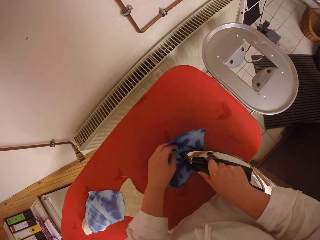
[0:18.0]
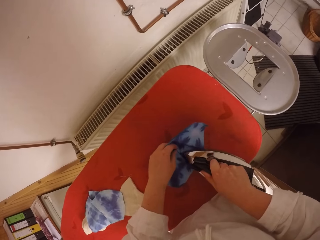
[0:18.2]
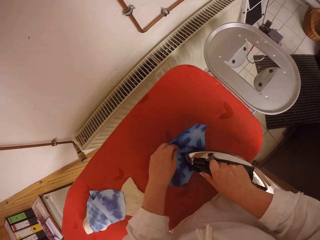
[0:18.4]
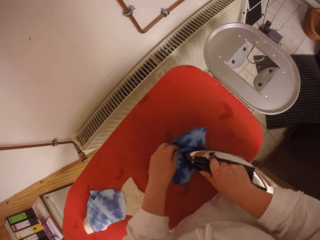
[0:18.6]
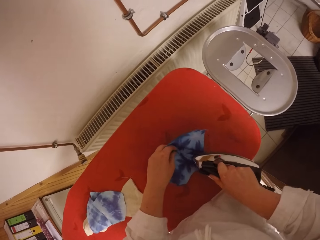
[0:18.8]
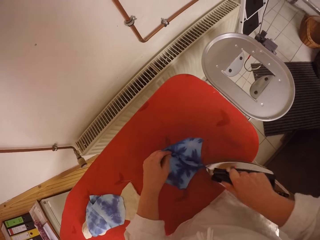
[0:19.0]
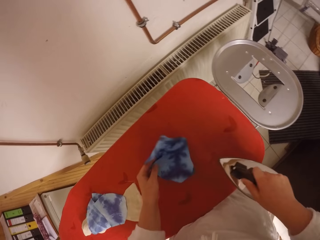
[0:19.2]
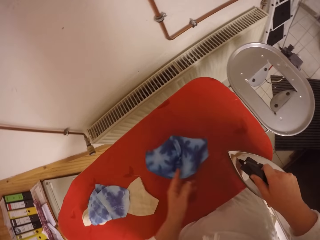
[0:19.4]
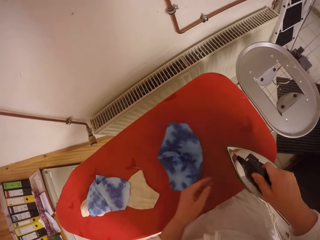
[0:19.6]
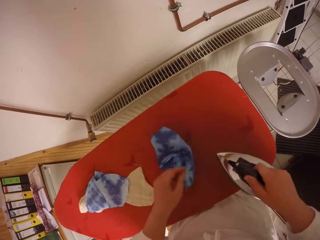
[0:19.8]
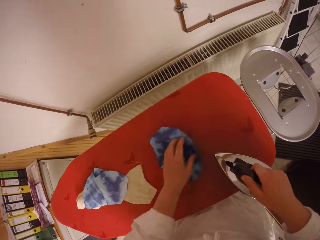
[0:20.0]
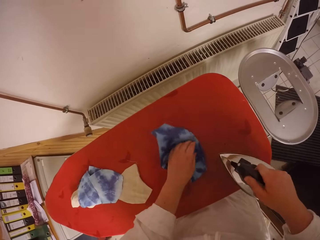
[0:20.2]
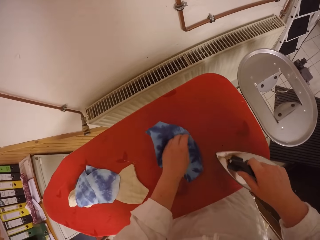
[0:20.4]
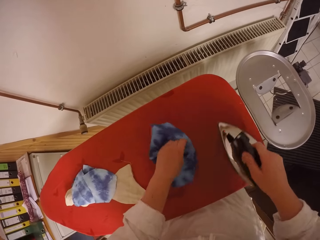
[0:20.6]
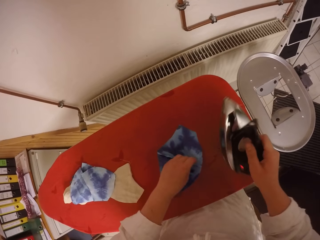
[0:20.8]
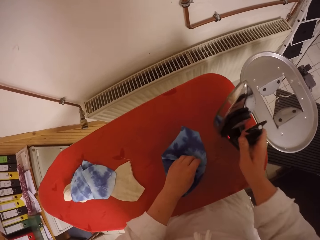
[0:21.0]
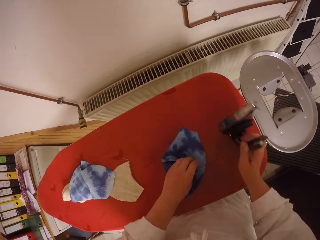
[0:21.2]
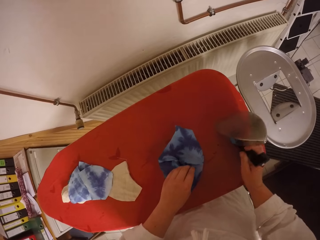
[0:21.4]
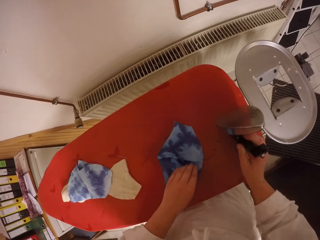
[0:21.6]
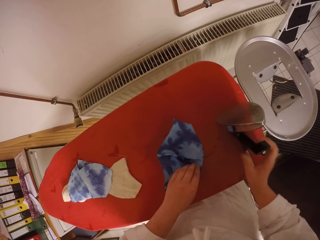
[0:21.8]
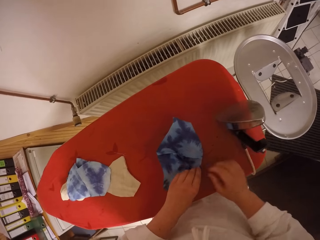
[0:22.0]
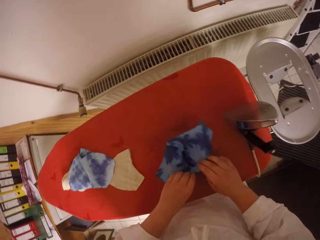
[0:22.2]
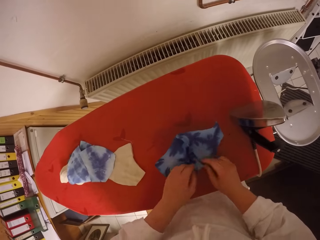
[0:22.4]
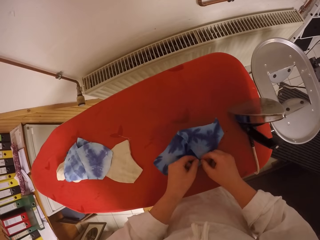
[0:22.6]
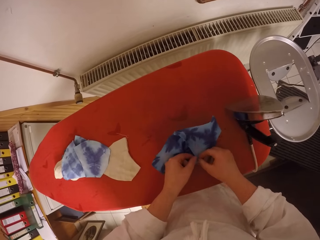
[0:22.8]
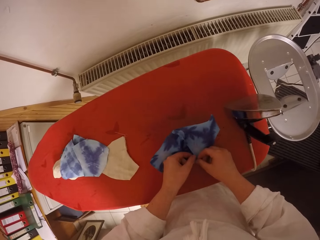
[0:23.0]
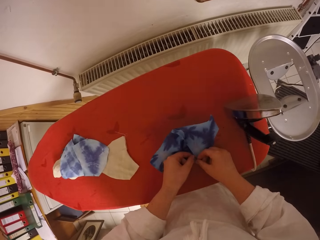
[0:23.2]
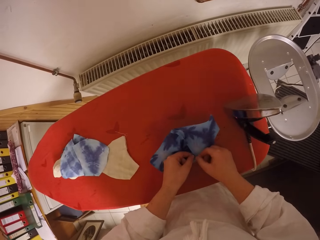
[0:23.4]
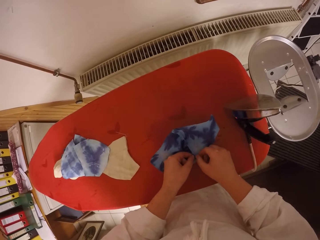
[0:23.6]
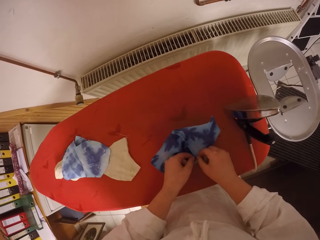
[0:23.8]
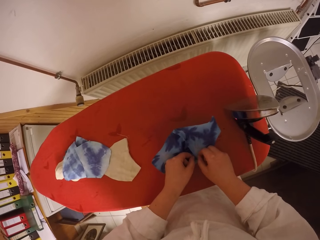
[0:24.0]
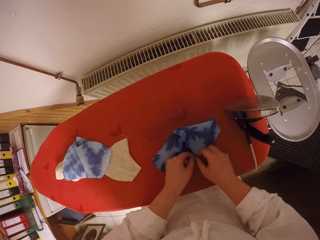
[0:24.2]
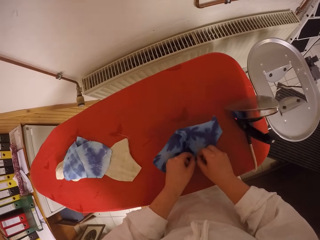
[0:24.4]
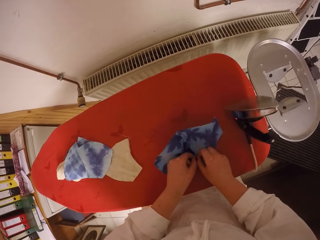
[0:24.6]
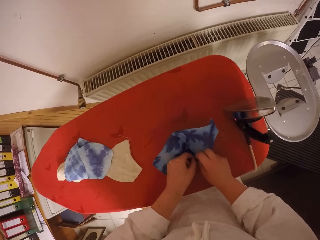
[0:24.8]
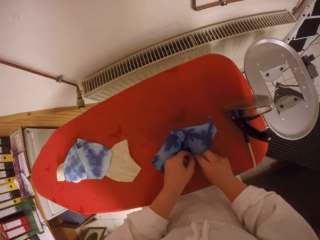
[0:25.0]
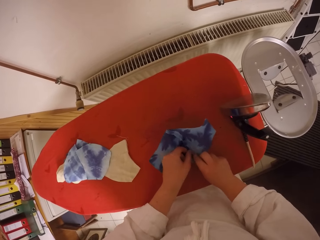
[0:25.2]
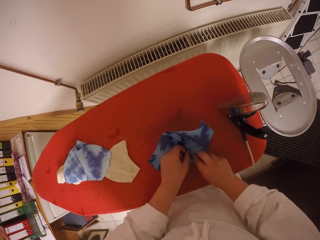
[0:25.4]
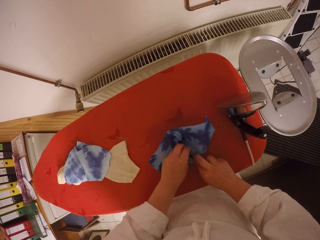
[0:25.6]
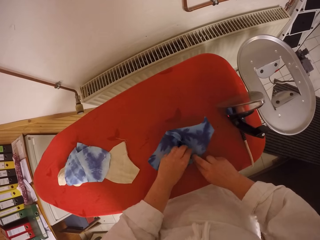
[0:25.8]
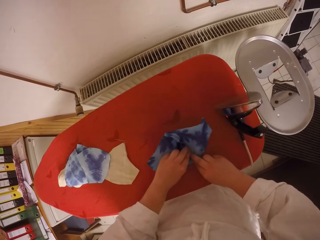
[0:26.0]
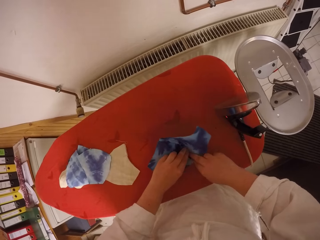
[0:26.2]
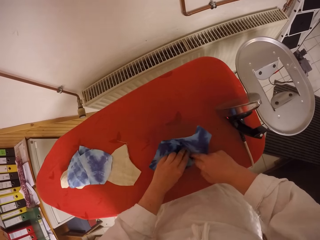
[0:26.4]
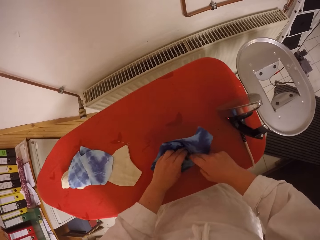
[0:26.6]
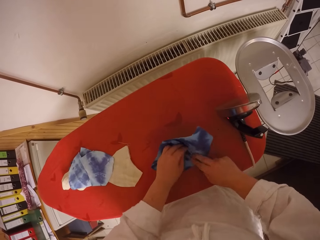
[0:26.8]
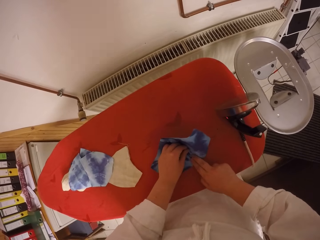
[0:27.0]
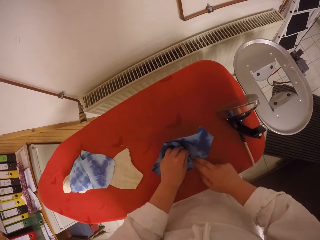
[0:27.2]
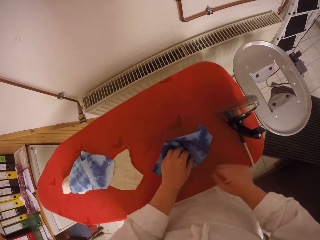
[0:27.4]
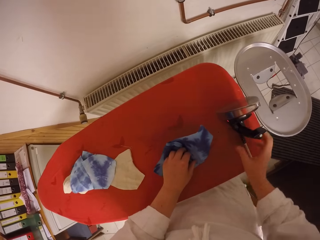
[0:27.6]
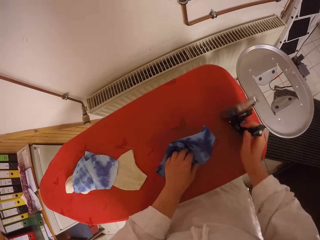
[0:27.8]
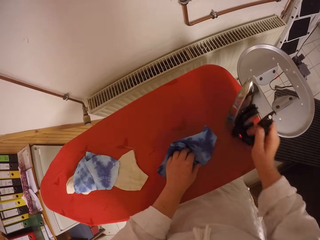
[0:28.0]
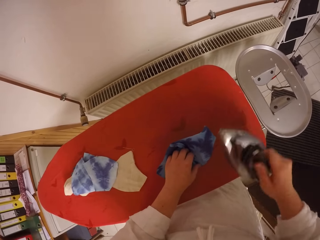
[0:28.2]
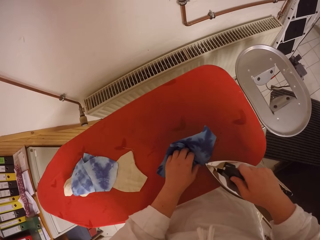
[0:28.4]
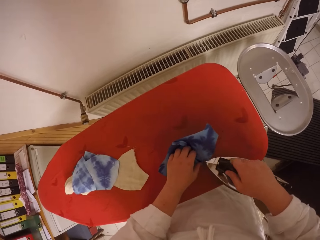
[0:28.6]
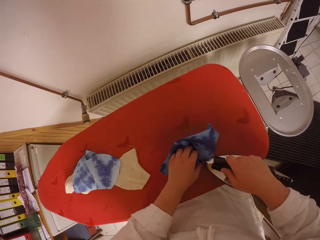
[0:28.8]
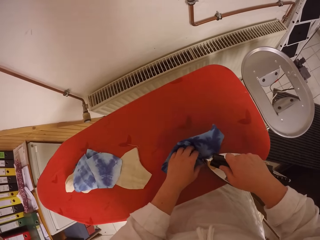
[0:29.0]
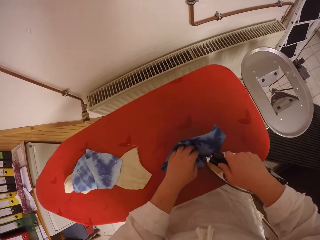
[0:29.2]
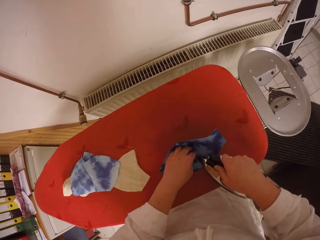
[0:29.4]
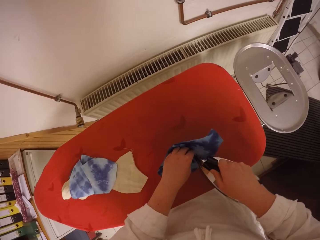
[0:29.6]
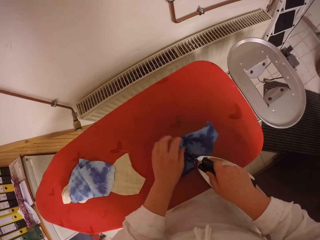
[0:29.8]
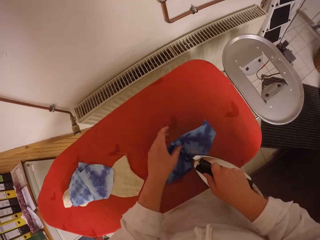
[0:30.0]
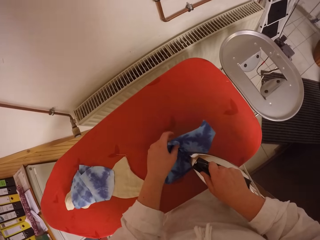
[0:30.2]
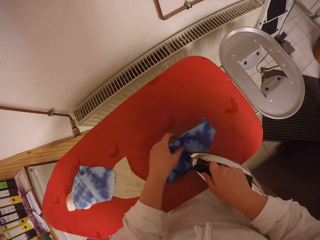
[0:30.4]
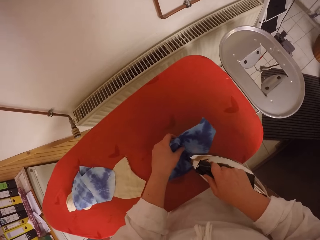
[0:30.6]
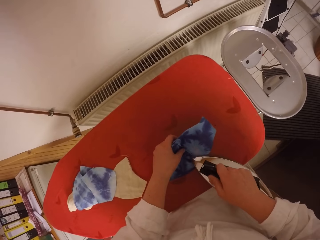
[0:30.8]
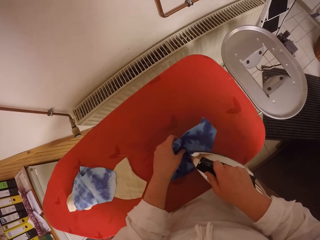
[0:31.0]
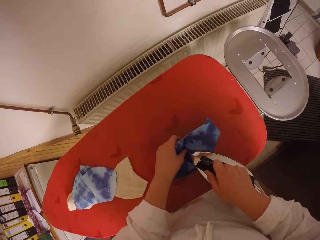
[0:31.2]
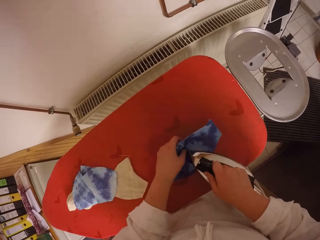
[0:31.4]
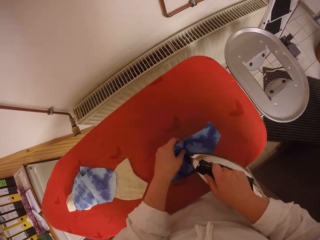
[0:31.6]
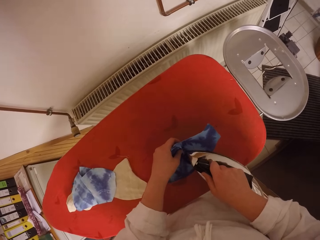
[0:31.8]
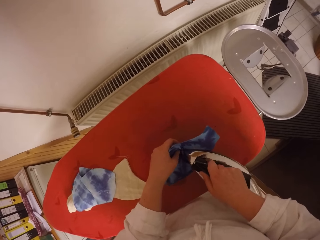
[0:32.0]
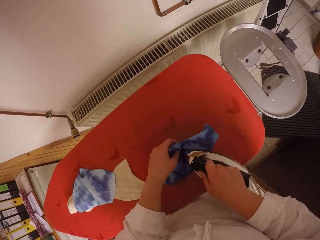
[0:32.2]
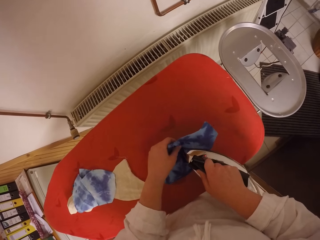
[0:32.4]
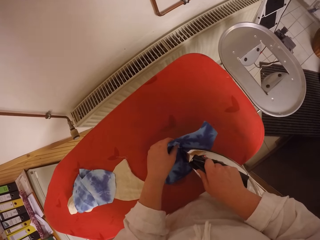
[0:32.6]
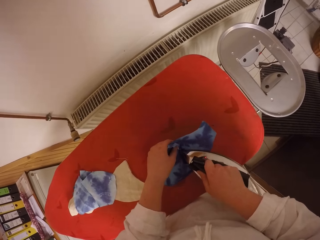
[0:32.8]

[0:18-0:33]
The camera wearer adjusts the fabric with her left hand. She turns the fabric. She drops the electric iron from the ironing table with her right hand. She straightens the fabric with both hands. She picks the electric iron from the ironing table with her right hand. She irons the fabric with the electric iron on her right hand.

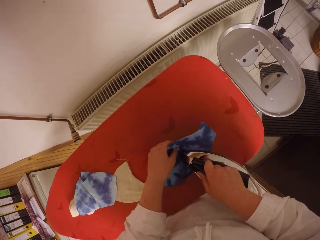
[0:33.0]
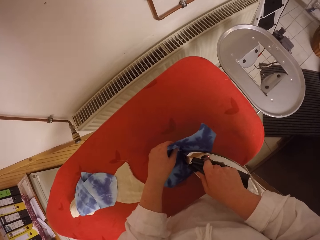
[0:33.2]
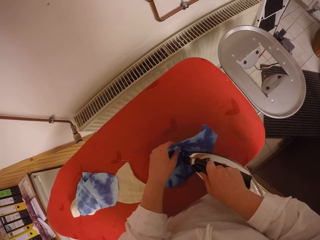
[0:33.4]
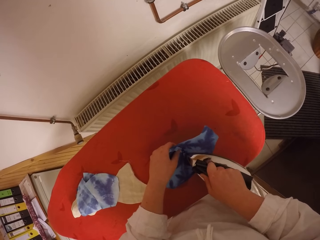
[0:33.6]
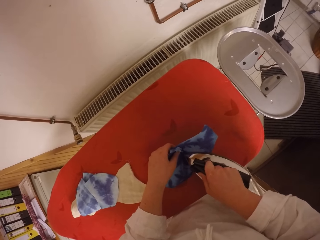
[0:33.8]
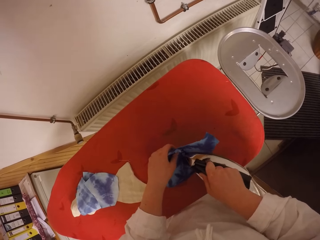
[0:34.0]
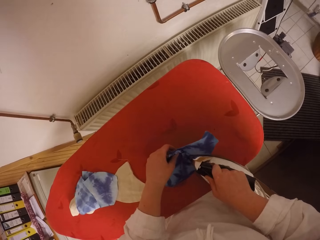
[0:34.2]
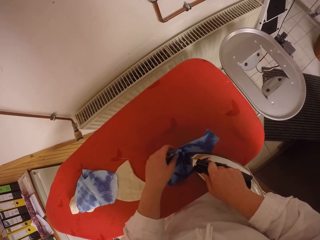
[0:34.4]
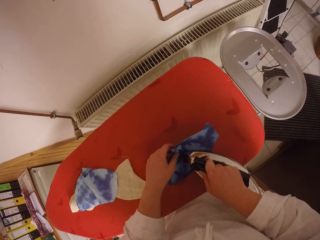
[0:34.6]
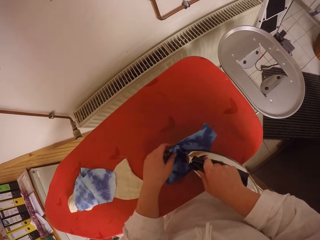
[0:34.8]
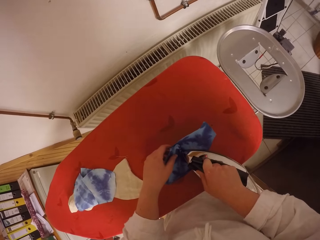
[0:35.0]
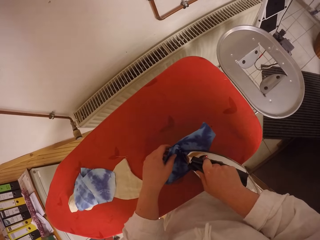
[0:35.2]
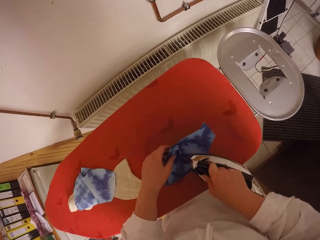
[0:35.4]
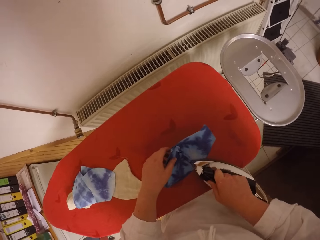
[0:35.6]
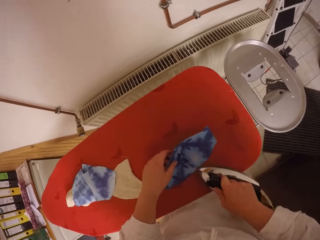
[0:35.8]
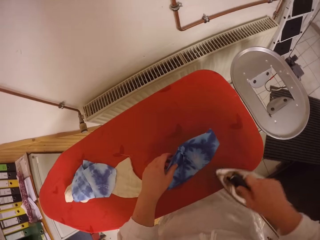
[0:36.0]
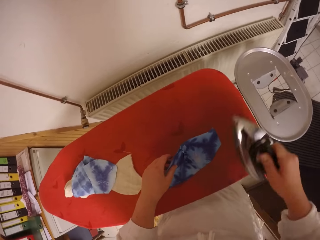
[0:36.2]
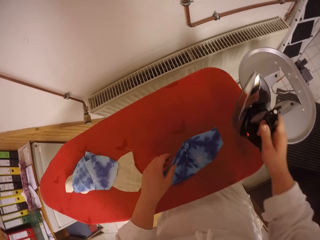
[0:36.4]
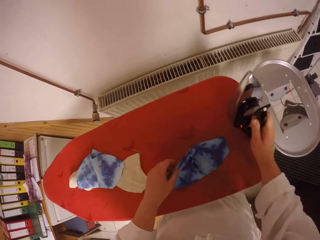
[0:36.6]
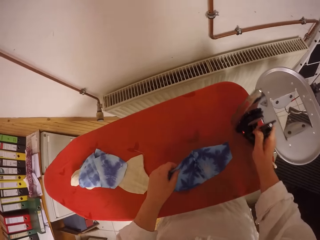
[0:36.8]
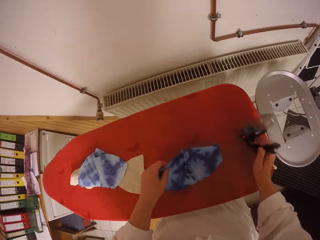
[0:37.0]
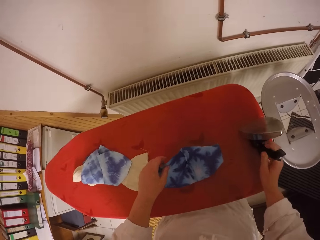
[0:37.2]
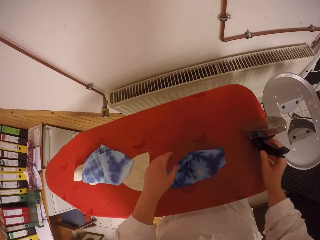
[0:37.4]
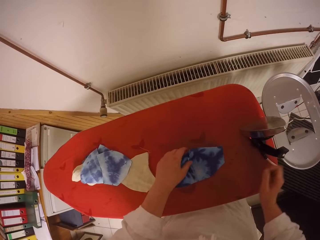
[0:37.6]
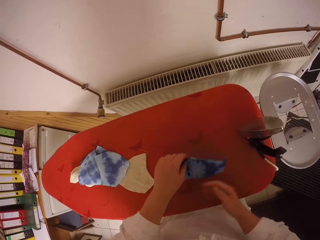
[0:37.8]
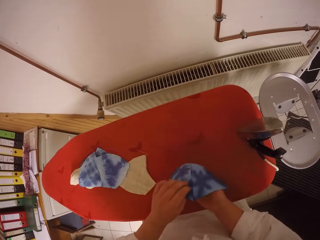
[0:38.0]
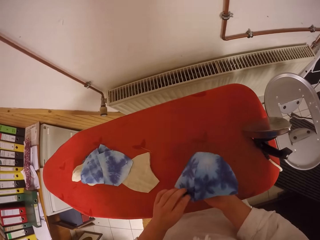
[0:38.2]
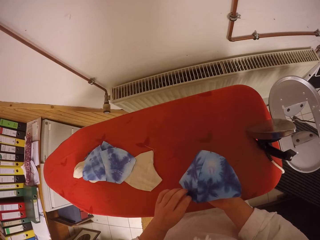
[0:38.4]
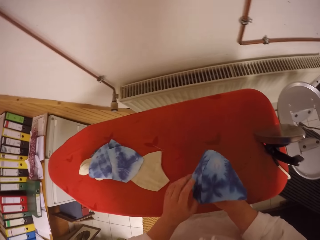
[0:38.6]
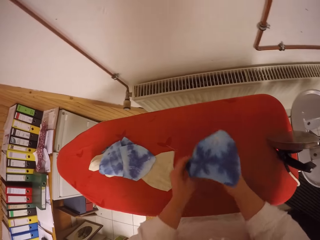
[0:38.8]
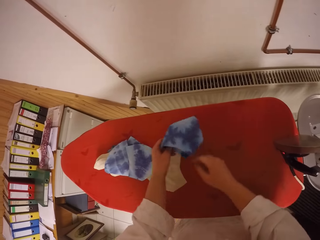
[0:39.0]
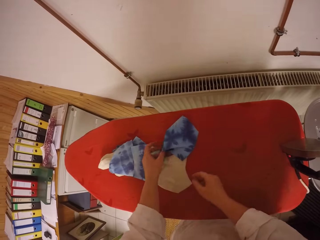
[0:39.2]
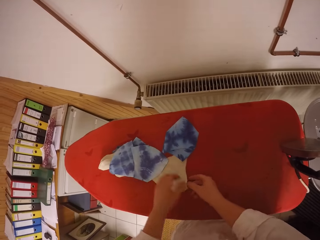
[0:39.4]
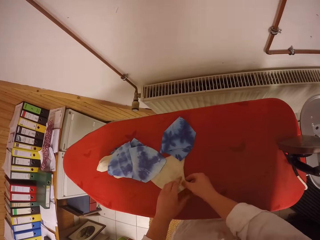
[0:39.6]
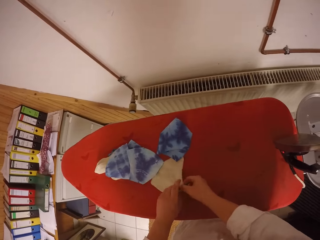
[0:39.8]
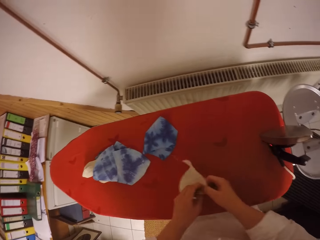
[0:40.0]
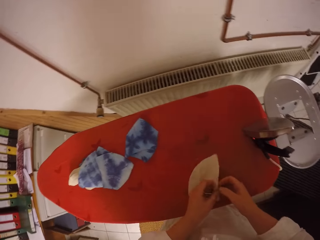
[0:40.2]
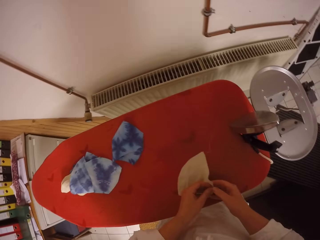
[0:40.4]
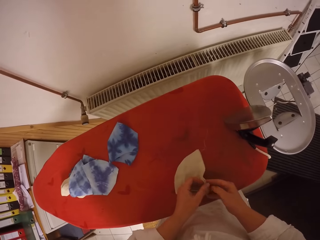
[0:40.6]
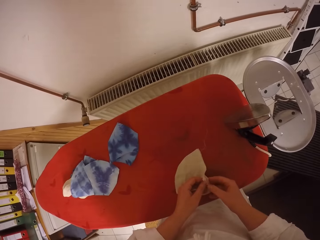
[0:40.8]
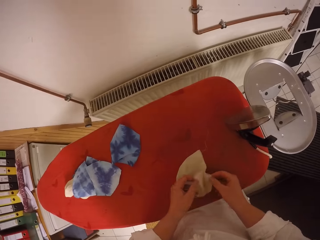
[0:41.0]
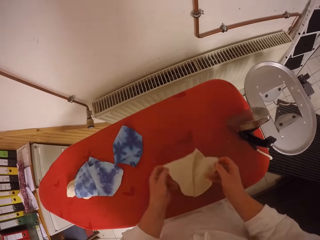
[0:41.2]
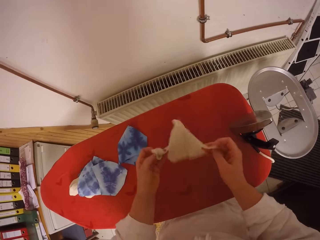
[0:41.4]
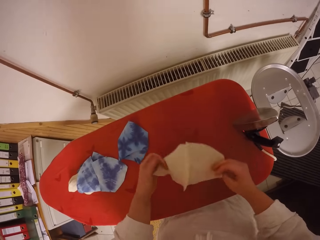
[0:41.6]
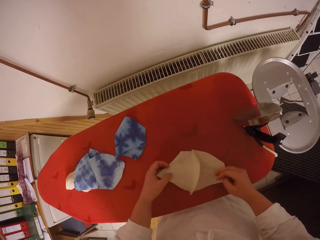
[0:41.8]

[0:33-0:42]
The camera wearer drops the electric iron from the ironing table with her right hand. She adjusts the fabric with her left hand. She adjusts the fabric with both hands. She checks the fabric. She throws the fabric with both hands onto the ironing table. She adjusts the fabric from the ironing table with both hands. She picks the fabric. She opens the fabric with both hands. She turns the fabric with both hands onto the ironing table.
